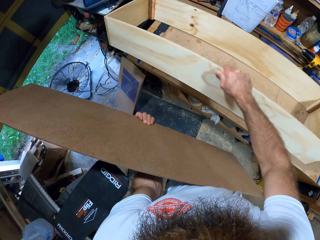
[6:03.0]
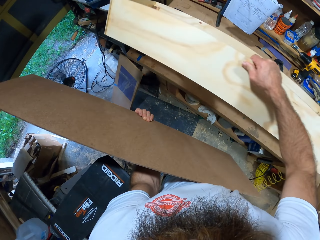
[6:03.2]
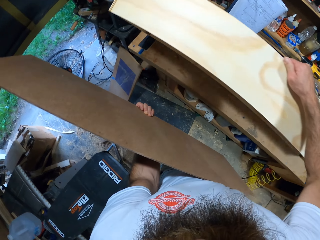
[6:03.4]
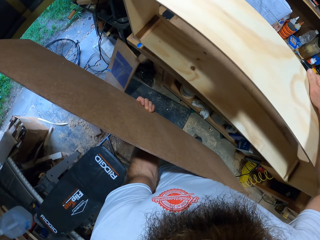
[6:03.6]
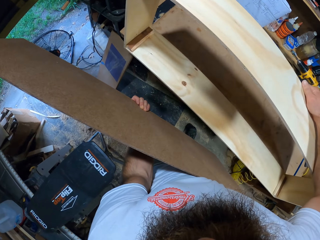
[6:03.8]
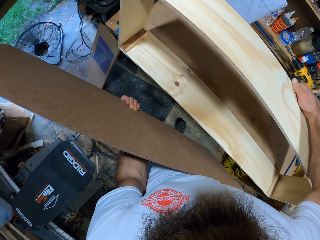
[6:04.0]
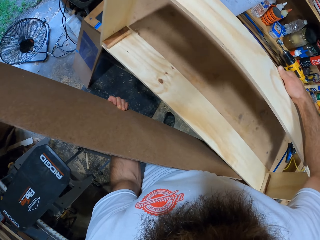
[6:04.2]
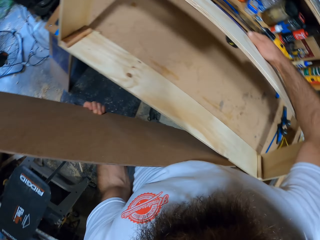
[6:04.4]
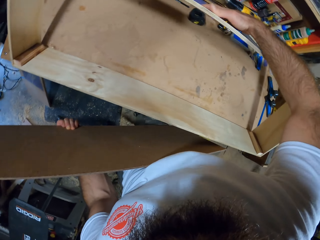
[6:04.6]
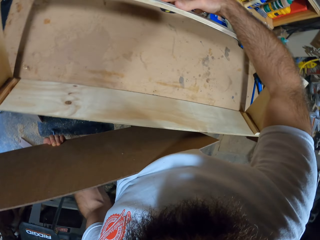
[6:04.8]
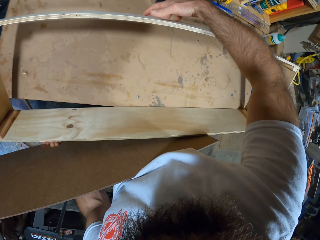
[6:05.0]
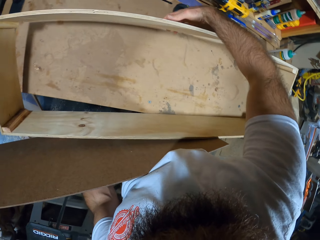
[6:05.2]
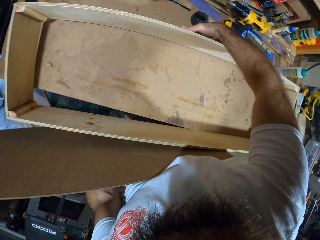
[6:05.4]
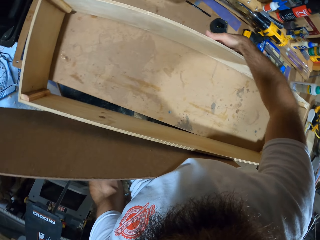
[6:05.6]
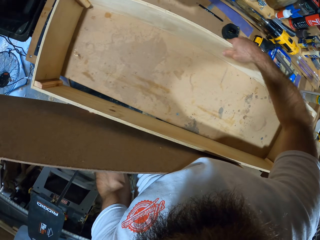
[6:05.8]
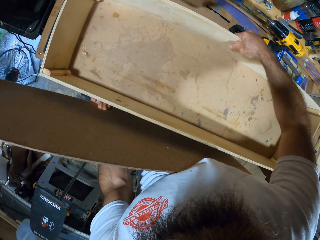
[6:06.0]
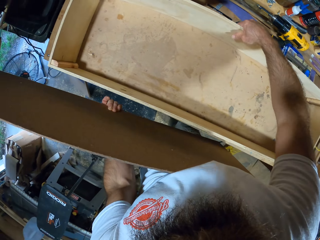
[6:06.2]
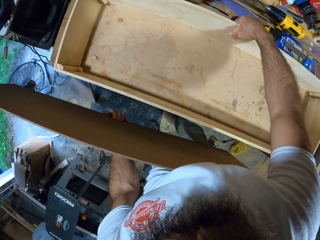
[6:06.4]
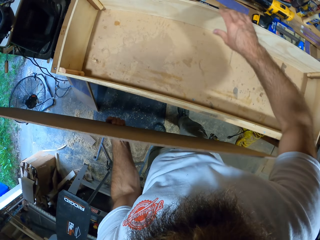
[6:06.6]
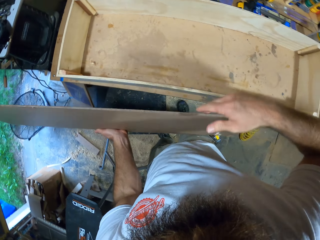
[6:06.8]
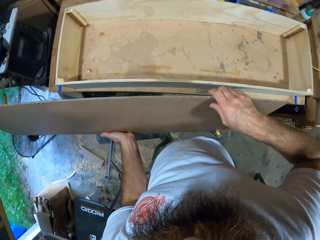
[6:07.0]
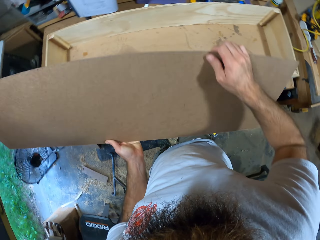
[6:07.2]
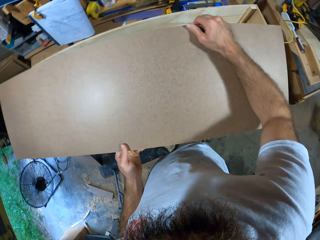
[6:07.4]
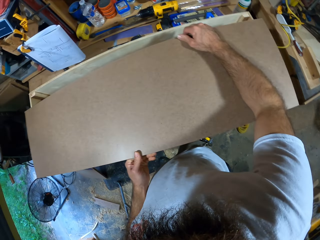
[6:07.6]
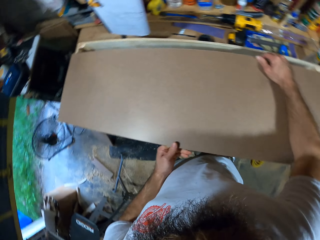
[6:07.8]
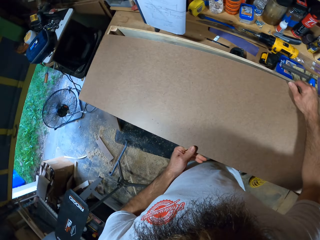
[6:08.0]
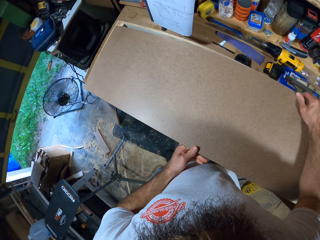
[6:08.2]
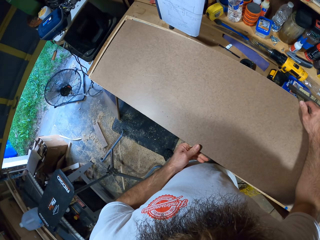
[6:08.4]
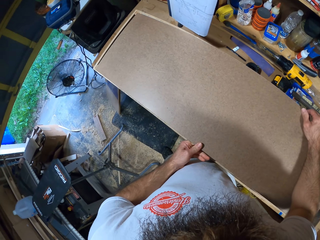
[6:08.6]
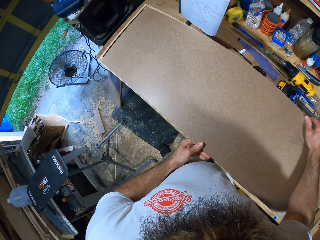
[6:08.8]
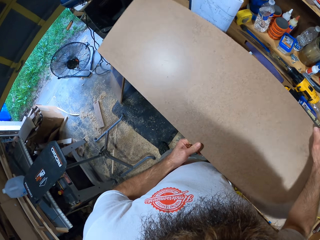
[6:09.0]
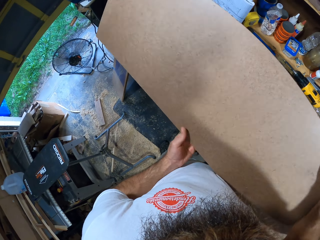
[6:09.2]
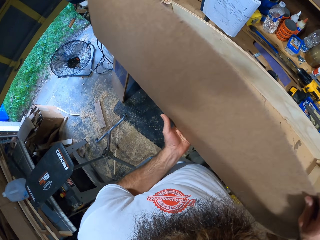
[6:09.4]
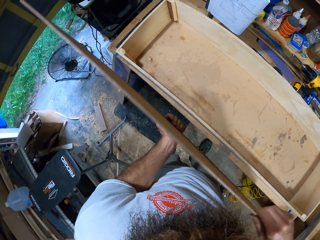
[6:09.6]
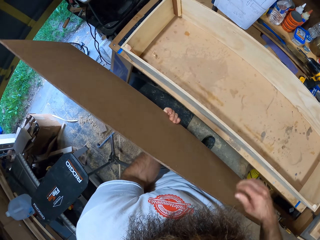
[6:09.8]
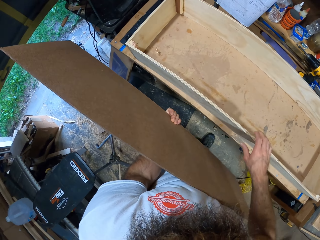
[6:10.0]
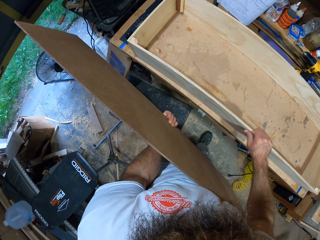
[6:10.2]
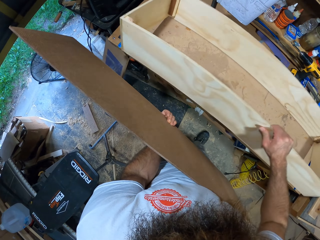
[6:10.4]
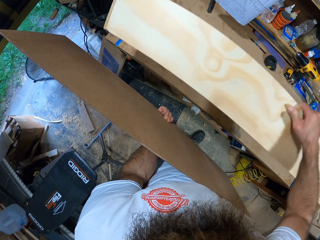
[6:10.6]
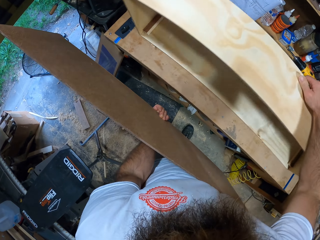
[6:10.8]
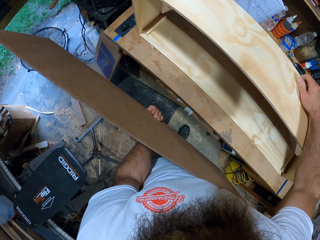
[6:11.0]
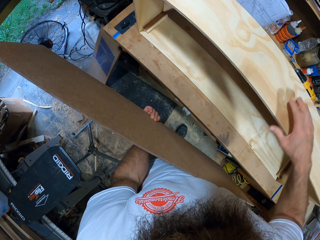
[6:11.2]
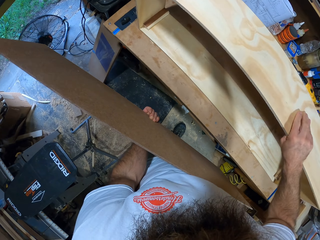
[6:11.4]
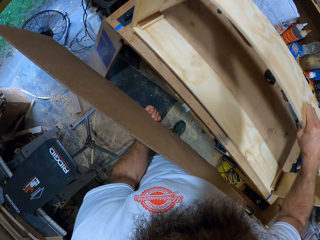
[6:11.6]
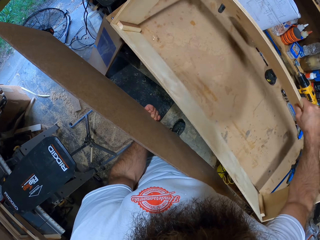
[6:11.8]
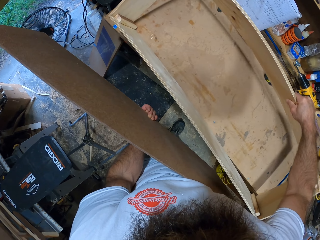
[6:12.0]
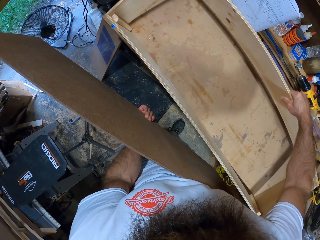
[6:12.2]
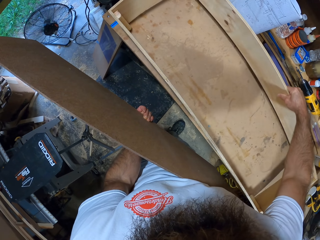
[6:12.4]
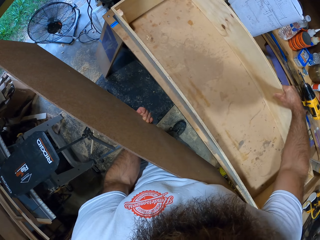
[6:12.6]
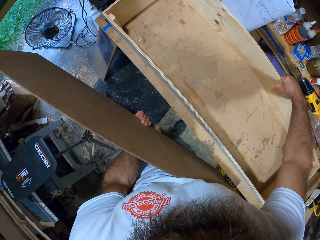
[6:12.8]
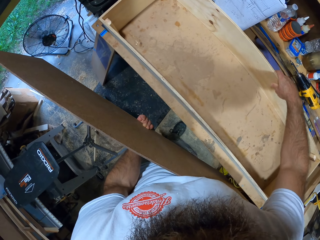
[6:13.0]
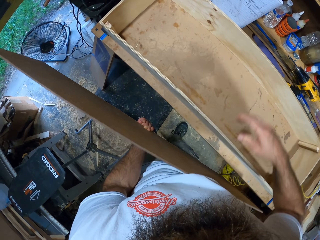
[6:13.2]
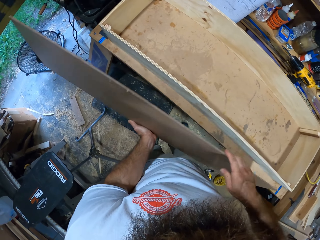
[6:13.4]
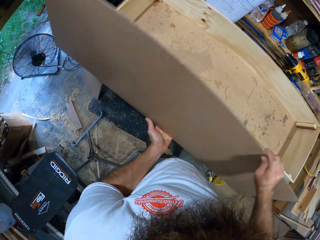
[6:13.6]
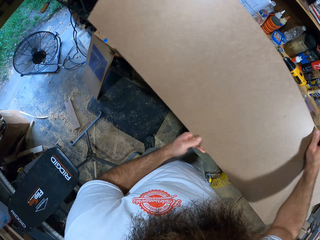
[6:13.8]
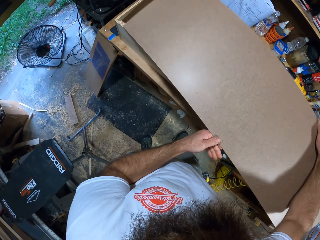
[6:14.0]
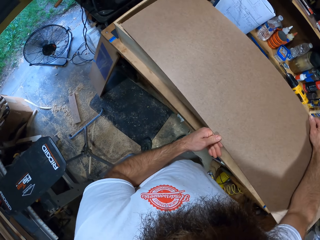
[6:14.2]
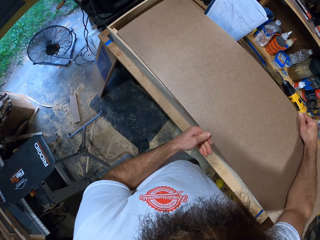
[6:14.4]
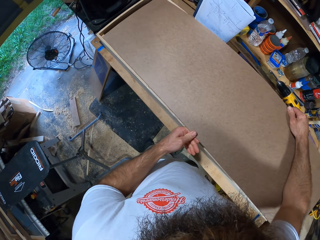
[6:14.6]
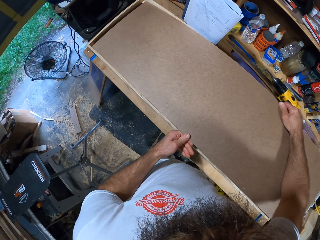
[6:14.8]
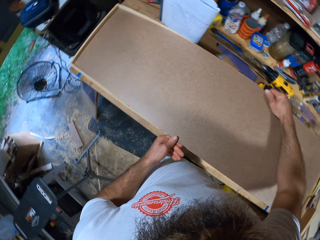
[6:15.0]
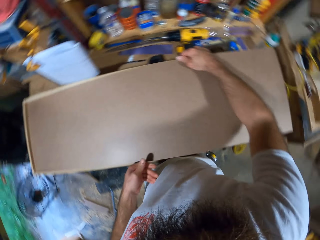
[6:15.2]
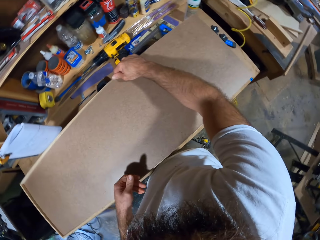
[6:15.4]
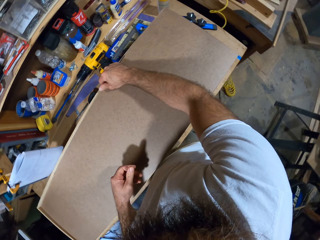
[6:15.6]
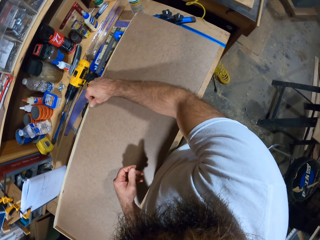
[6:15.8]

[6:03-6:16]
The camera wearer holds the wooden box with his right hand. He lays the wooden box upside down with his right hand. He turns the wooden box with his right hand. He holds the plywood board with both hands. He places the plywood board on the wooden box with both hands. He lifts the plywood board from the wooden box with both hands. He holds the plywood board with his left hand. He picks up the wooden box with his right hand. He lays the wooden box upside down with his right hand. He holds the plywood board with both hands. He places the plywood board on the wooden box with both hands.

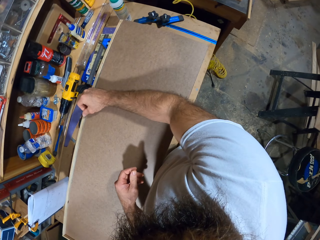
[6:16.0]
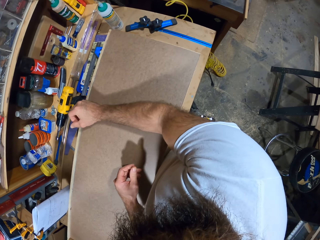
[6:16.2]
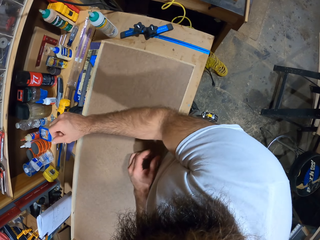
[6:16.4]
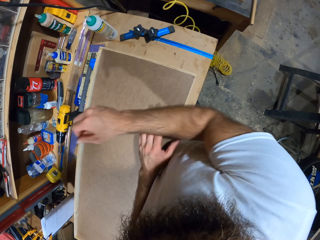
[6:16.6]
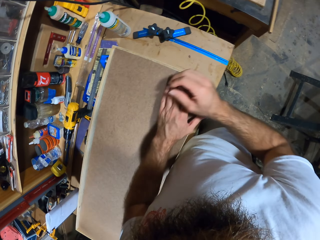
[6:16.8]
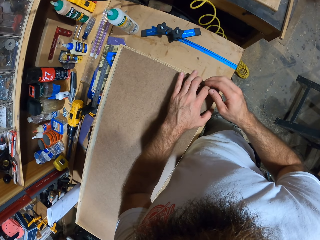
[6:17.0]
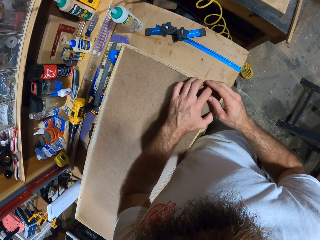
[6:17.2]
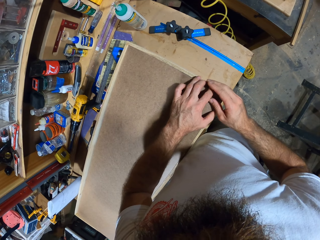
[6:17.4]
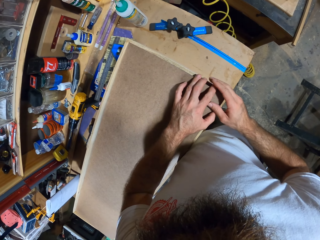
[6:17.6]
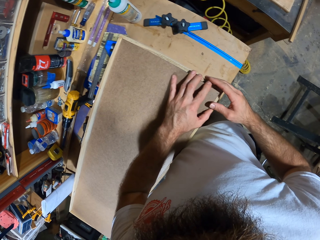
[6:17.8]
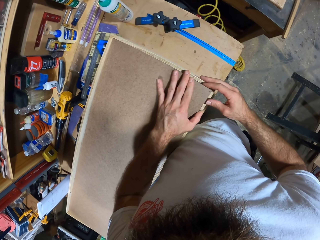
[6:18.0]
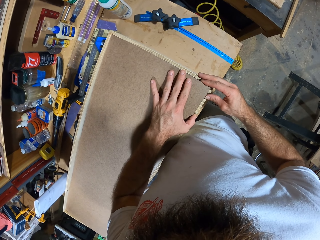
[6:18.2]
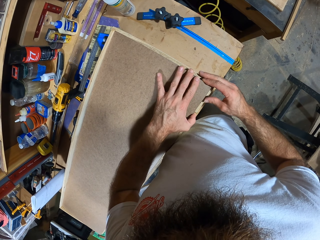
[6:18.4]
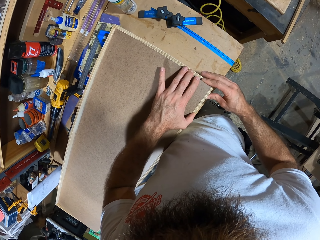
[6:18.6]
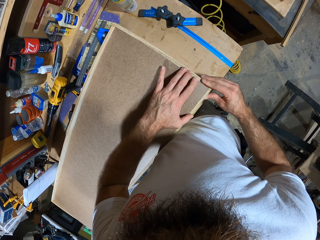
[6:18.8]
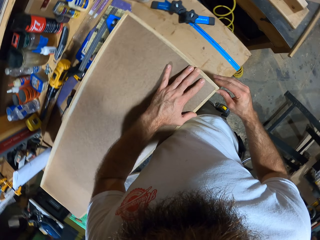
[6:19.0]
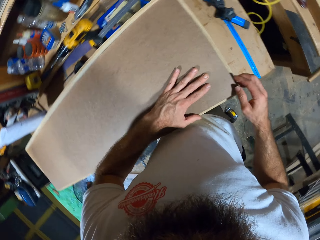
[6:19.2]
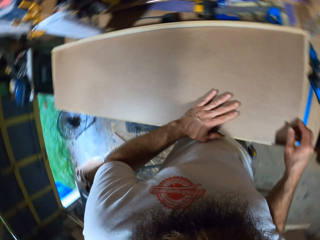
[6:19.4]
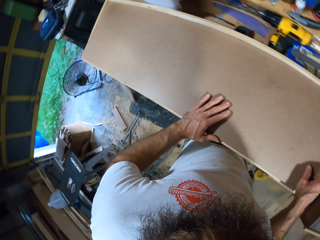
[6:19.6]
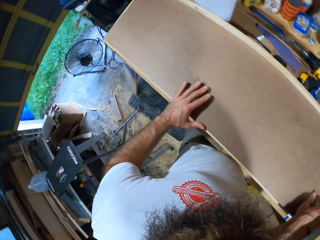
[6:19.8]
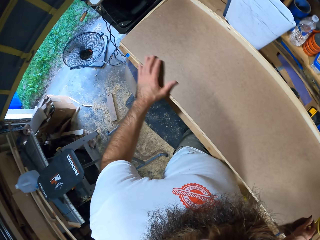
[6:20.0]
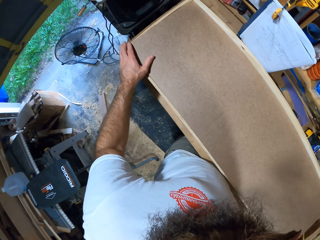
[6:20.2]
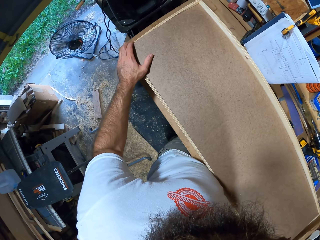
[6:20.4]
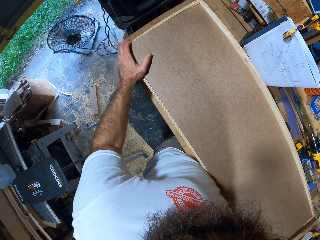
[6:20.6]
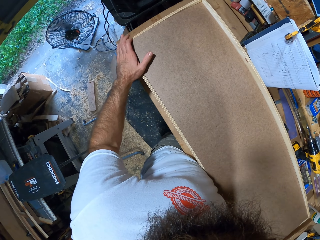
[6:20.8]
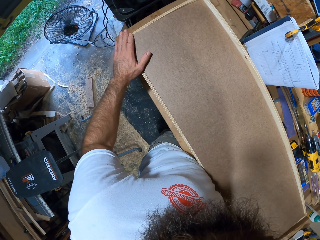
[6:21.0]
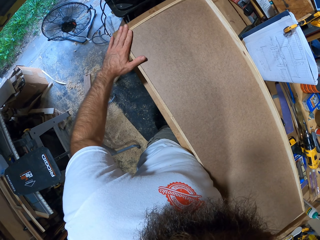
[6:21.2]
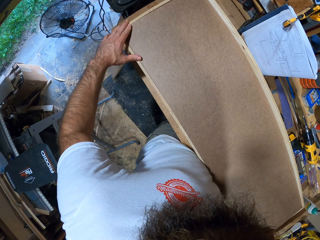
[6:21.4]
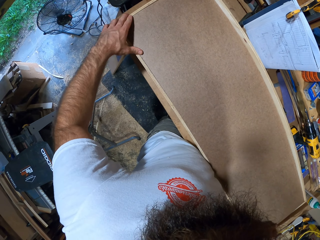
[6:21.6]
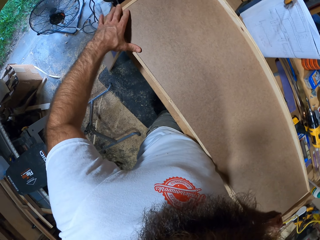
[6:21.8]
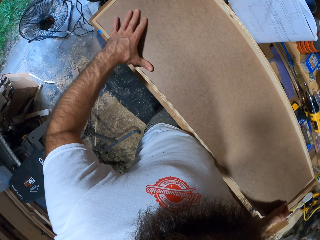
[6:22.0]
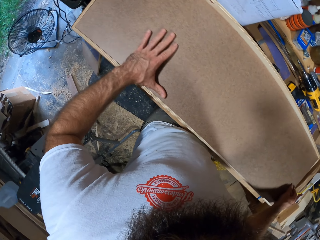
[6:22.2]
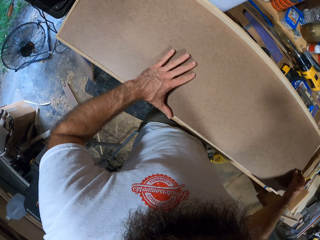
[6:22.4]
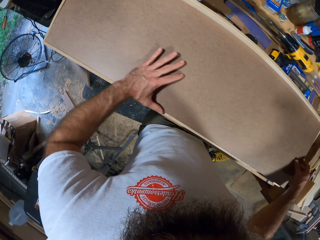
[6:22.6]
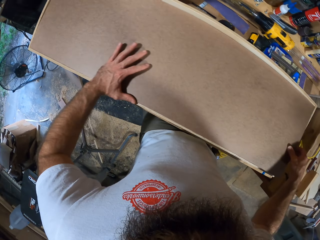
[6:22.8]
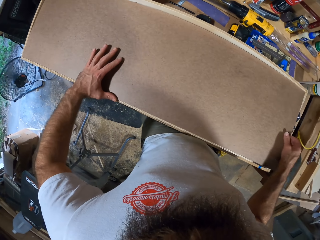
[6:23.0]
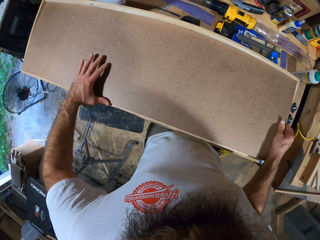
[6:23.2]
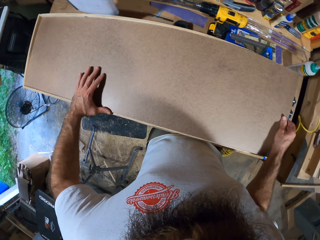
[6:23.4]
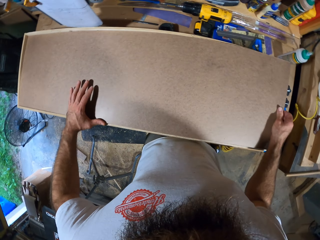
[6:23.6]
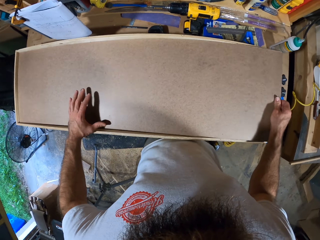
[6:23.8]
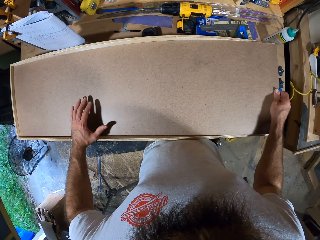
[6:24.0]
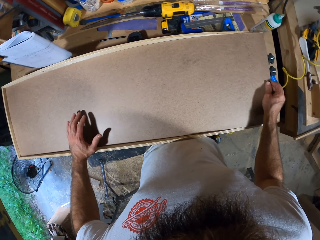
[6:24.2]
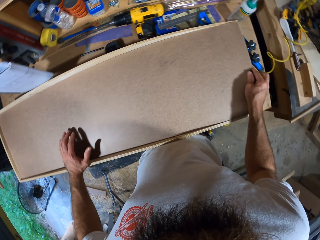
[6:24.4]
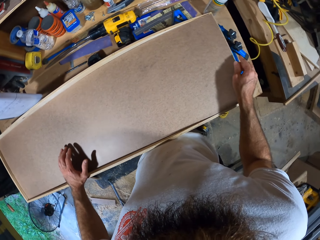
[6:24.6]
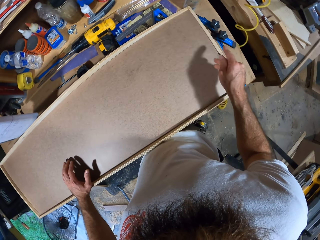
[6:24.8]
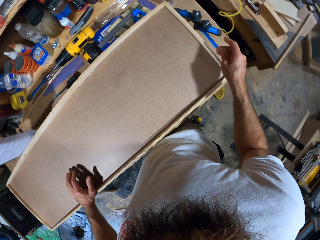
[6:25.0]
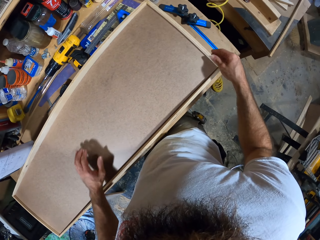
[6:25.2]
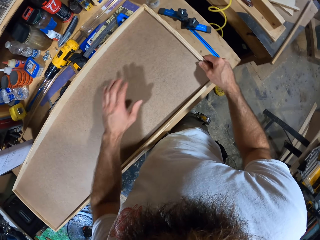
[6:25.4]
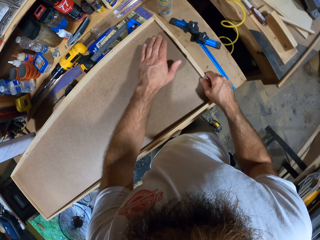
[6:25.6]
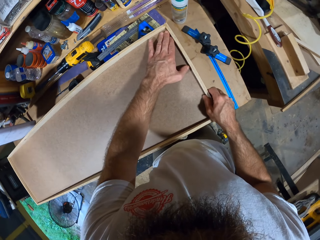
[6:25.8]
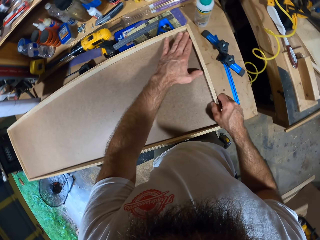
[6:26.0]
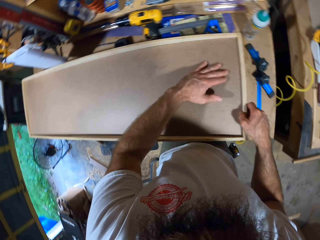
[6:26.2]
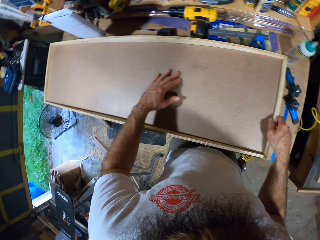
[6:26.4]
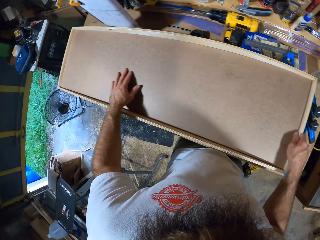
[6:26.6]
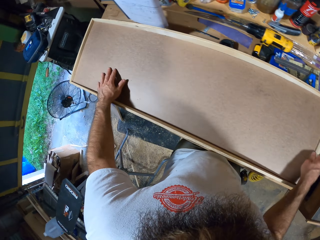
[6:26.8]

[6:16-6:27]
The camera wearer adjusts the plywood board on the wooden box with both hands. He places the wooden board on top of the wooden box.
